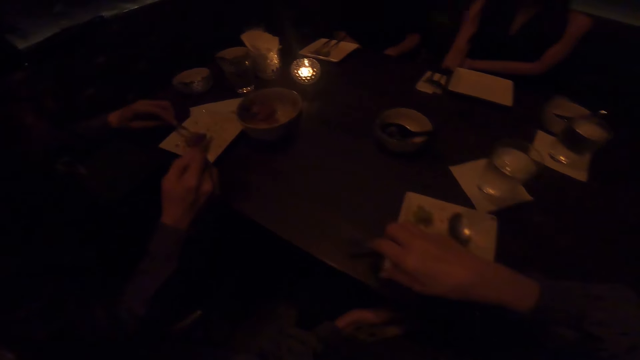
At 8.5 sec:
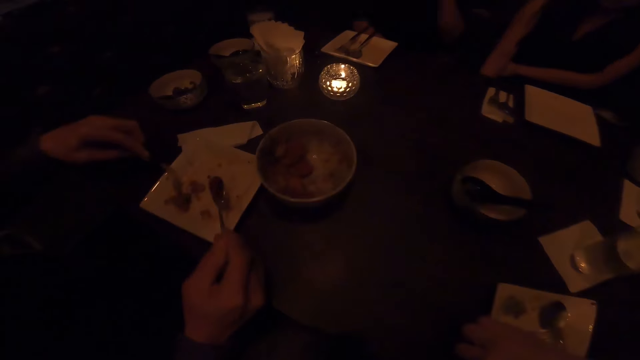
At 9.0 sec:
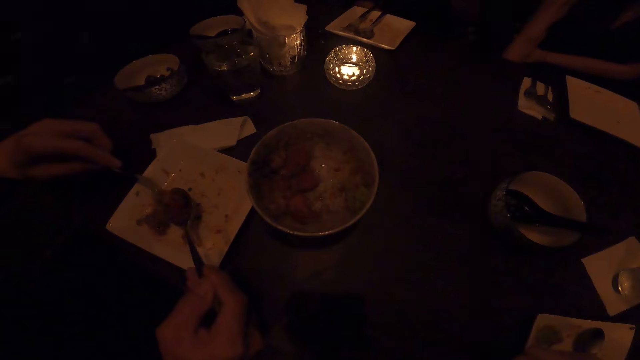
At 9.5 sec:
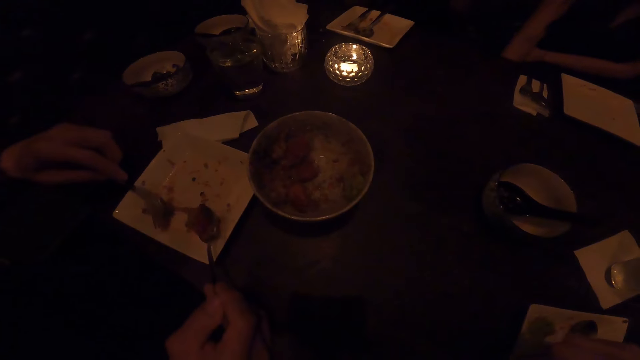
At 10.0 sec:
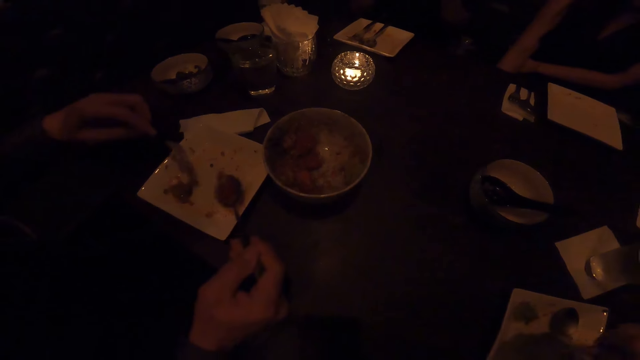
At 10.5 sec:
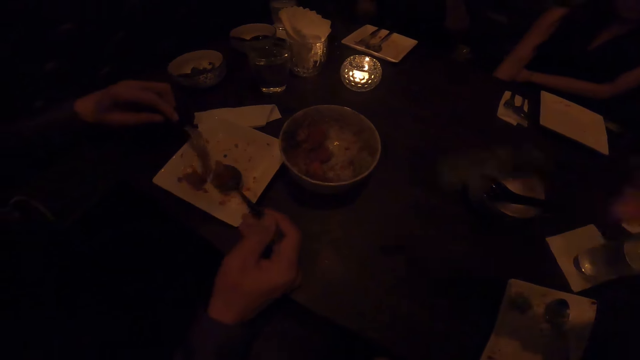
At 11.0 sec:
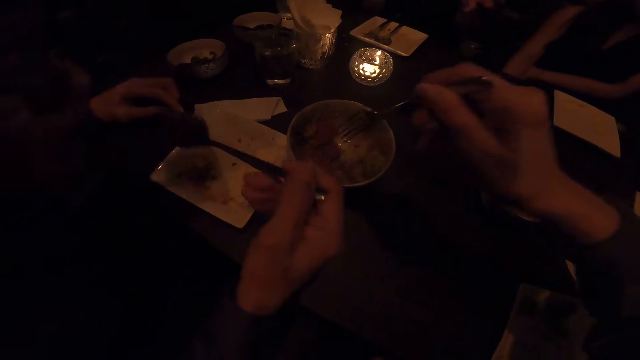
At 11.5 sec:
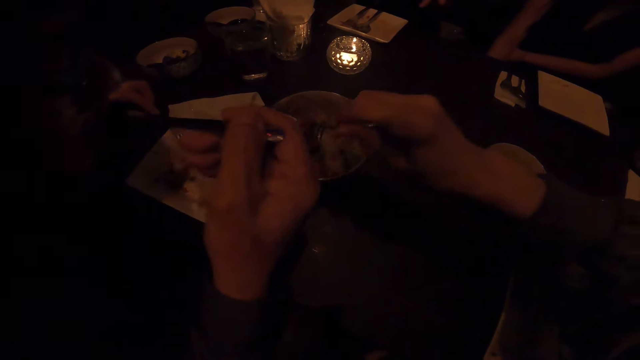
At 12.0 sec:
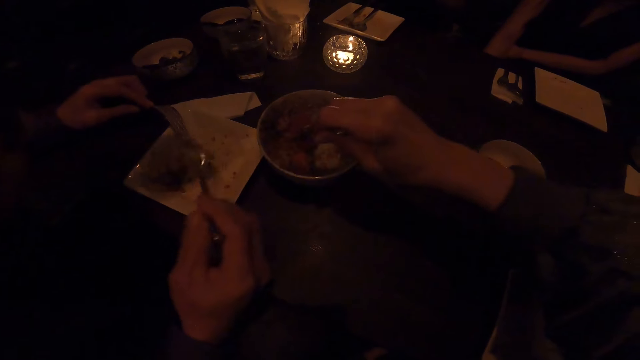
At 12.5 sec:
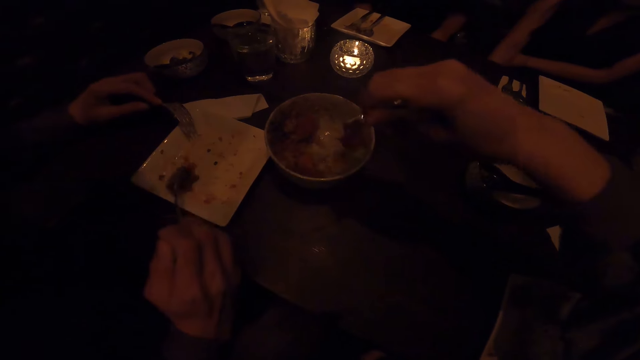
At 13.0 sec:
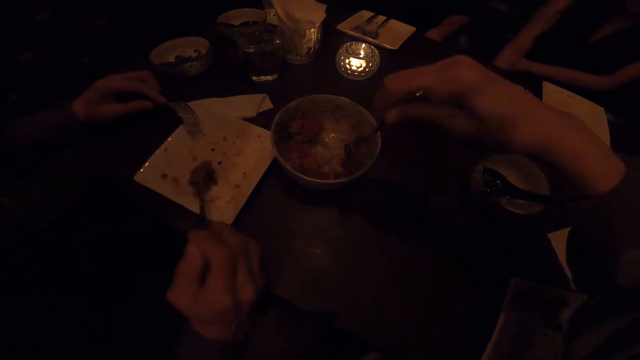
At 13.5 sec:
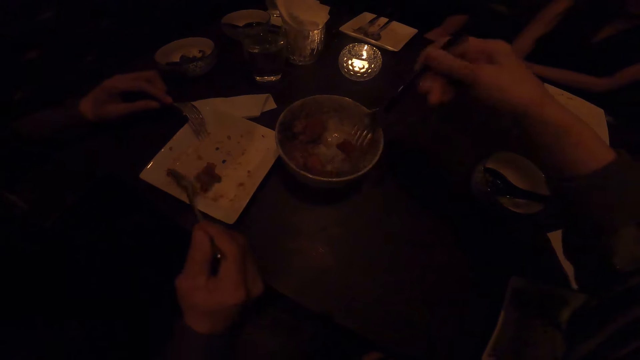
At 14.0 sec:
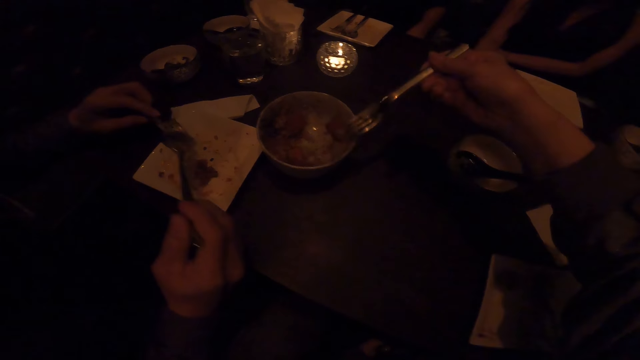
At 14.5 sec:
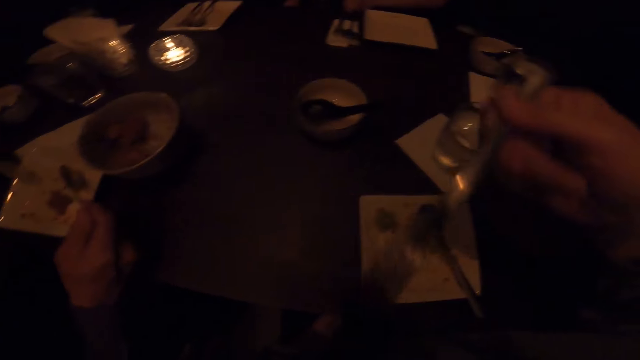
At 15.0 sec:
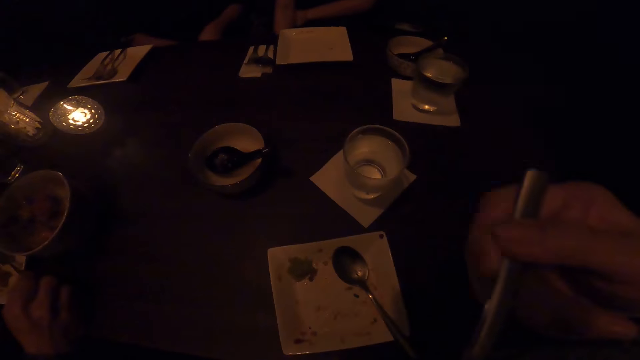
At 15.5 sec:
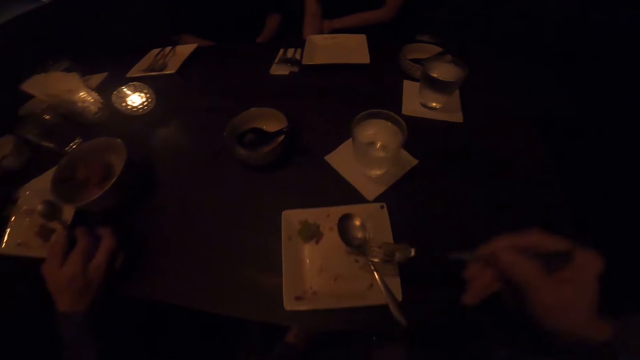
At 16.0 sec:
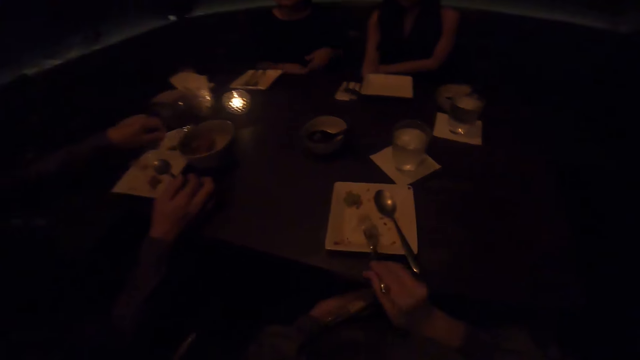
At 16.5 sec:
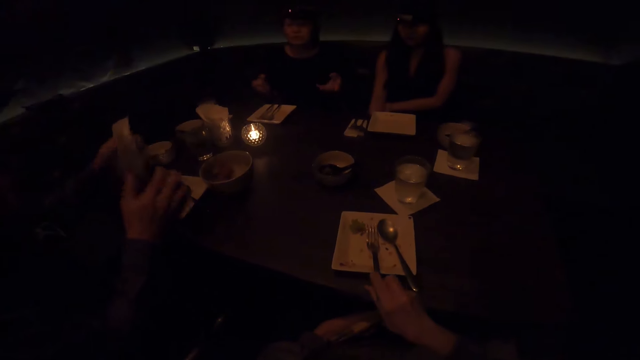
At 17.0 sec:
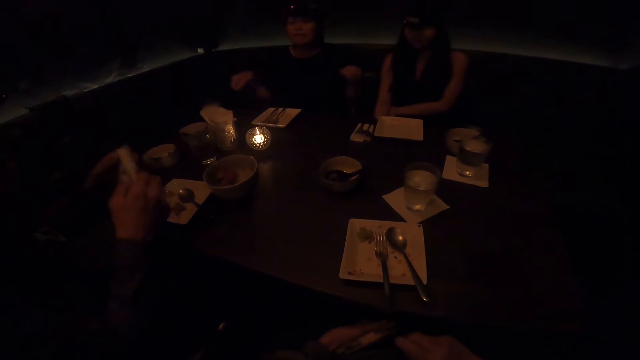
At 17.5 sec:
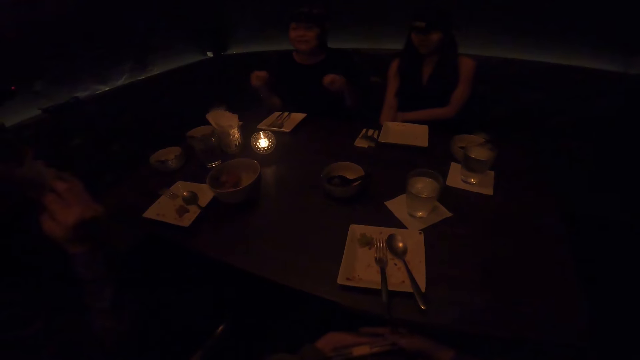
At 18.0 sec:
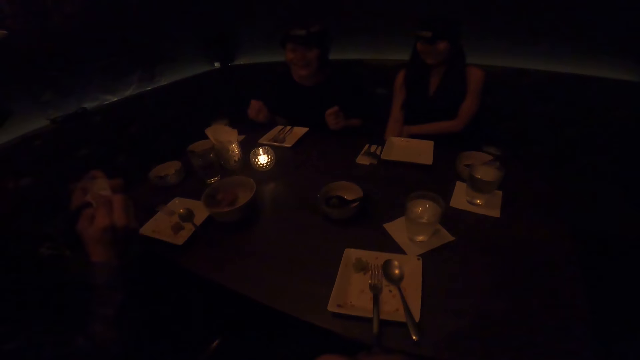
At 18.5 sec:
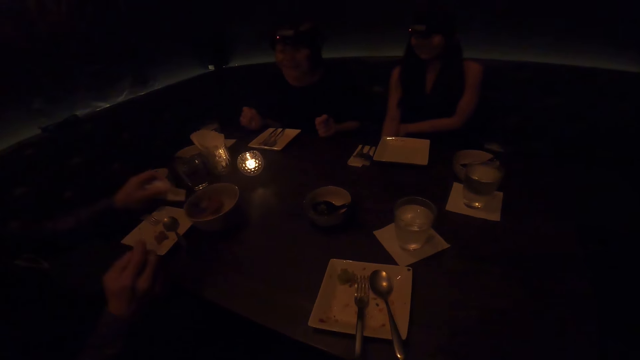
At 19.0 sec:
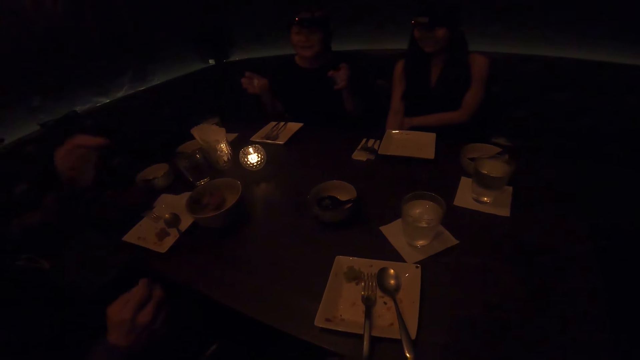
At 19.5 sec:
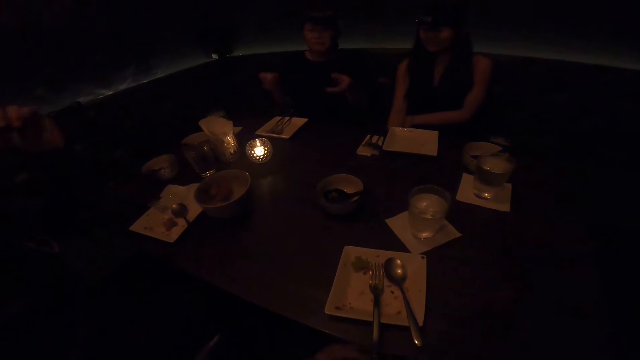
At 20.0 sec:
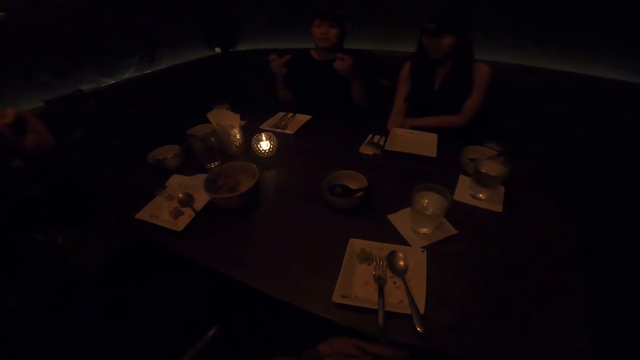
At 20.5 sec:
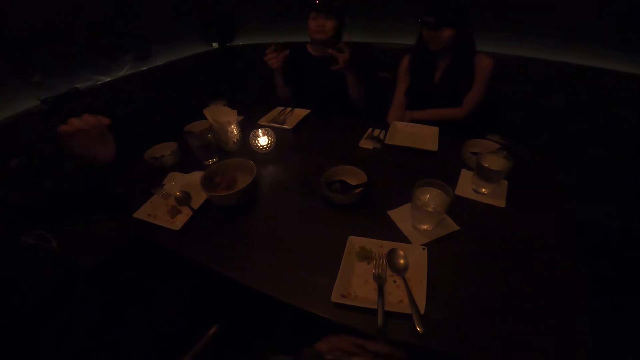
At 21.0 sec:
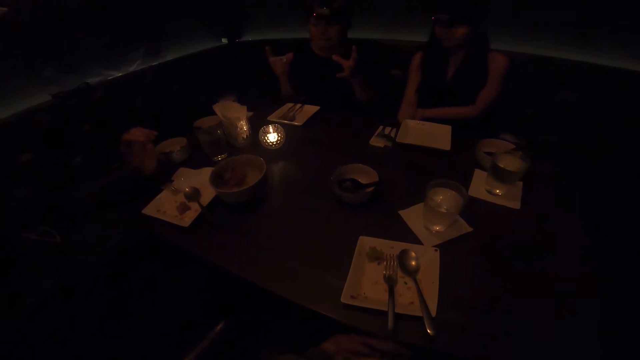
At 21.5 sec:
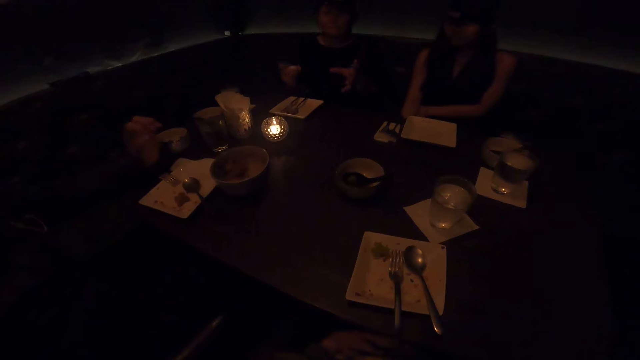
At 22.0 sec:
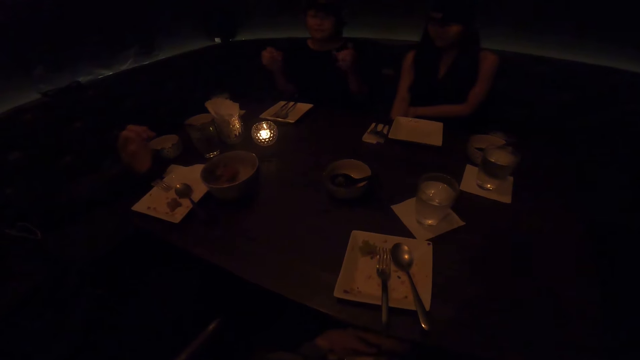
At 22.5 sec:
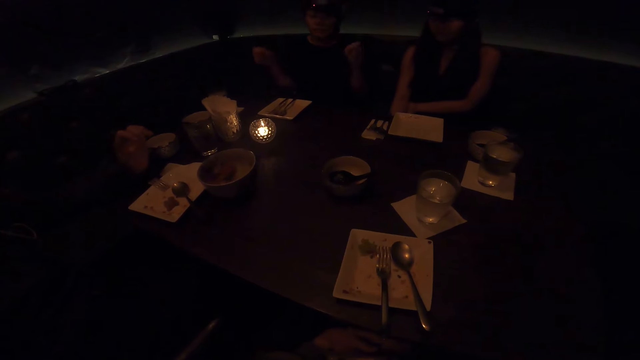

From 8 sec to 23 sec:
The camera wearer drops the right hand. A person scoops the meal in a plate using the fork and the spoon. The camera wearer picks up a fork from the plate. Another person adjusts the left hand. The first person eats the meals using the spoon. The camera wearer picks the meal in a bowl using the fork. The first person gathers the meals in the plate using the spoon. The camera wearer eats food with the fork. The first person picks up a serviette using the left hand. The camera wearer puts the fork on the plate. The second person gestures with hands. The first person adjusts the serviette, wipes the mouth with the serviette, and puts the serviette on the table. They lift the left hand and put the left hand on the table.

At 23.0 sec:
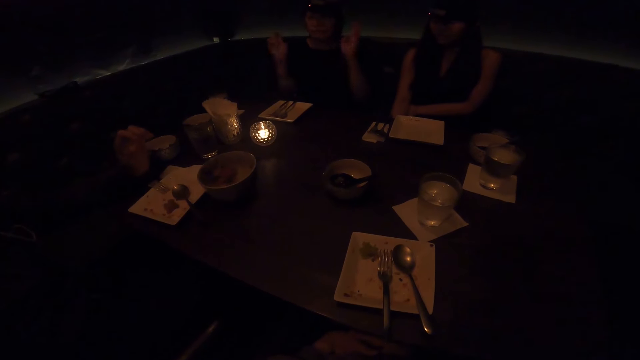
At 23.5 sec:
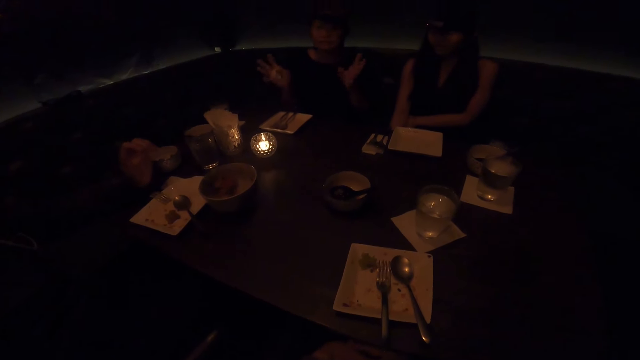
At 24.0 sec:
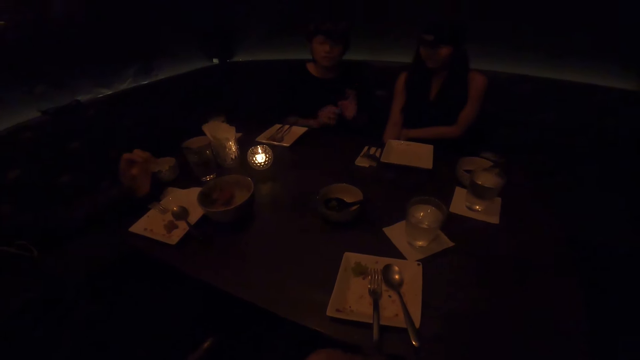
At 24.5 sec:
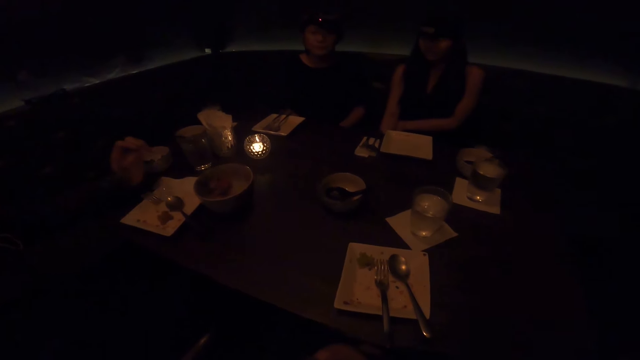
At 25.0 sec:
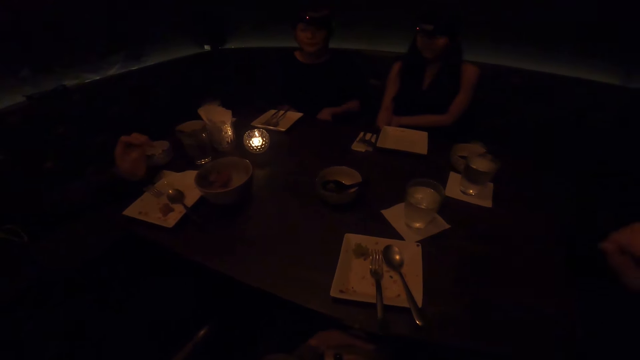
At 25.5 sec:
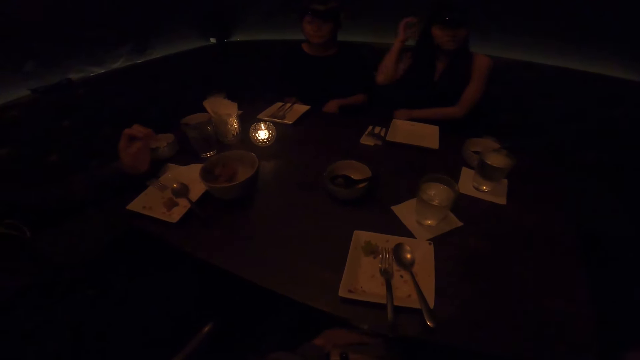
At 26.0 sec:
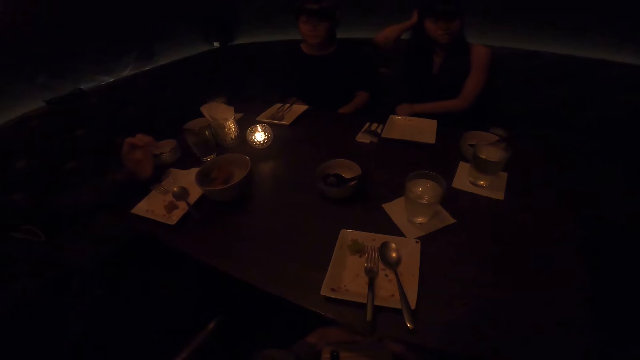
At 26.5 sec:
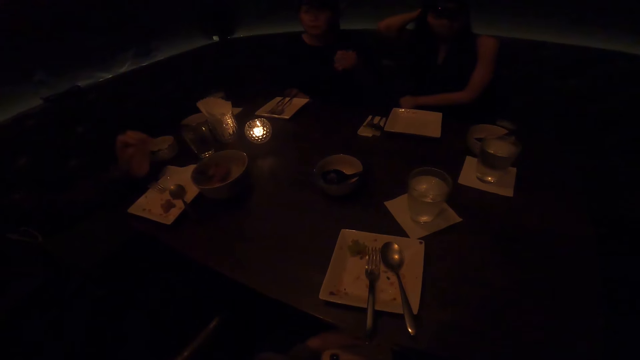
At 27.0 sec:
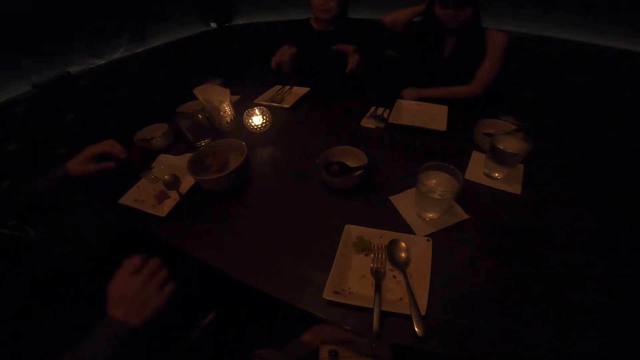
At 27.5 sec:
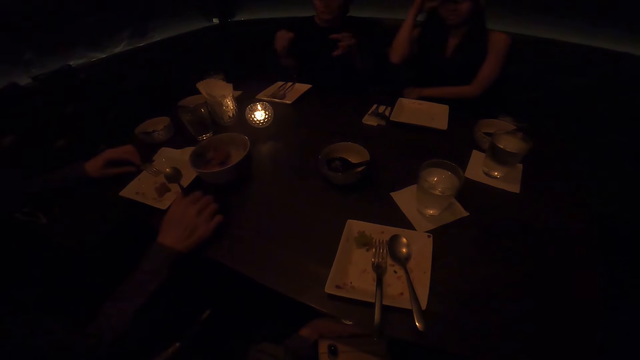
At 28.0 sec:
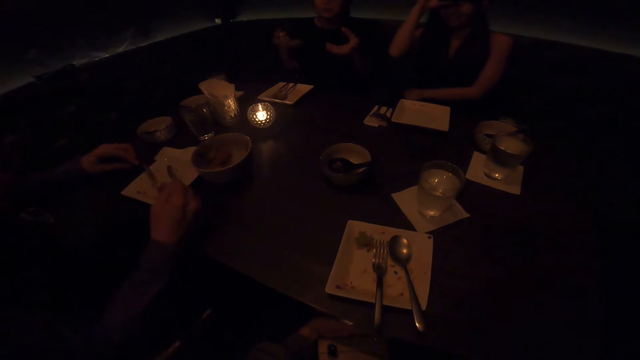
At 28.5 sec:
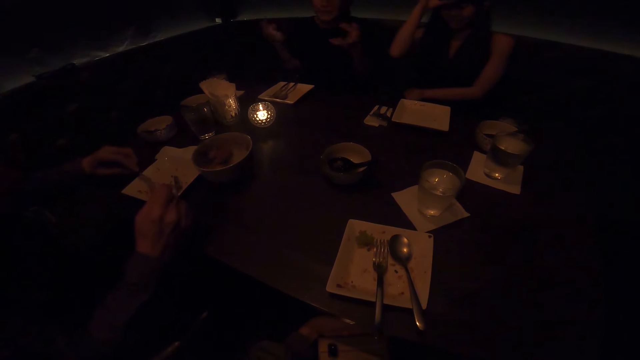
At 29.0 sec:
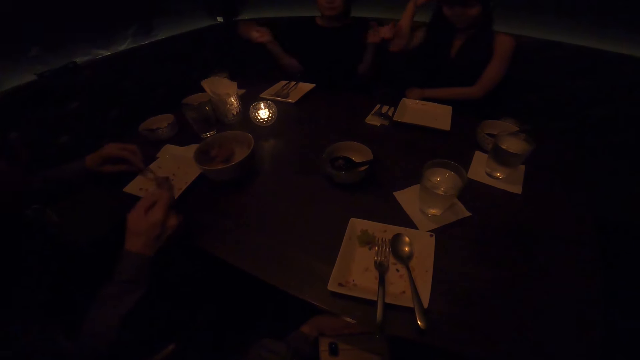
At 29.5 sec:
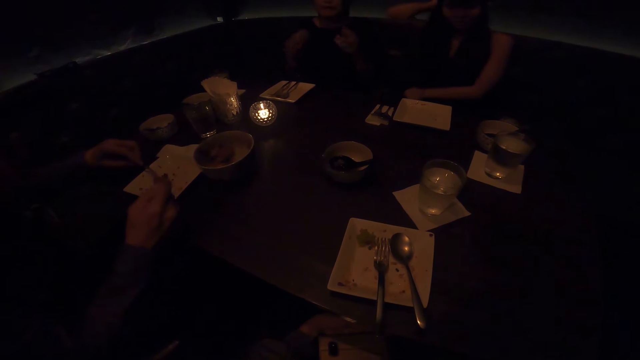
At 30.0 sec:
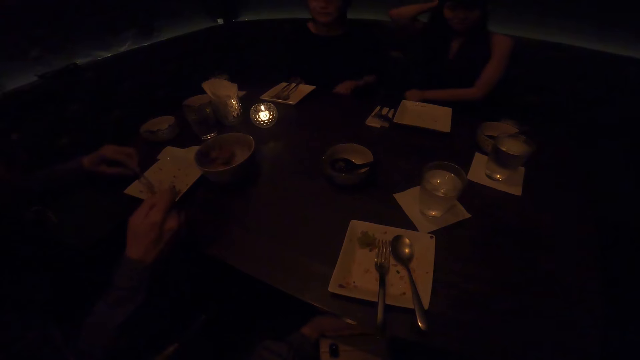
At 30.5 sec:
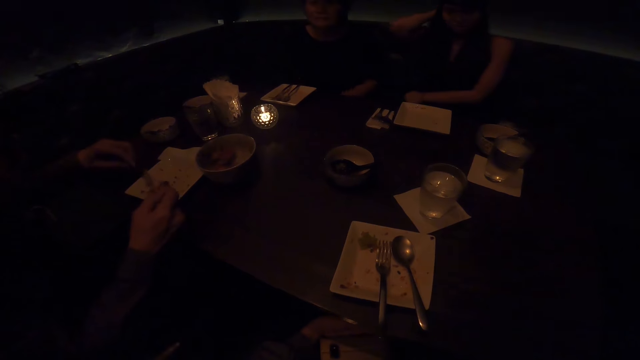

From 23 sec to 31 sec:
The second person puts hands under the table. The camera wearer moves a hand. A third person adjusts her hair. The second person gestures with hands. The first person picks up a fork and a spoon and scoops the meal in a plate using the fork and the spoon. The second person puts hands under the table.
